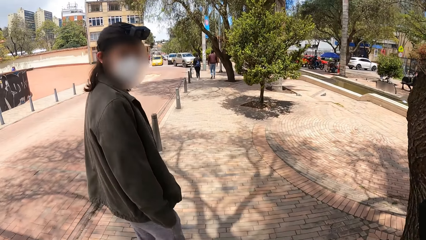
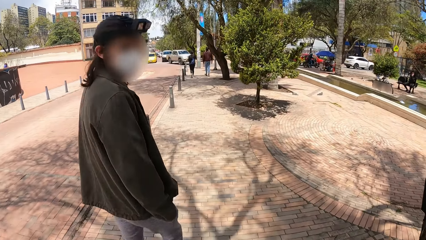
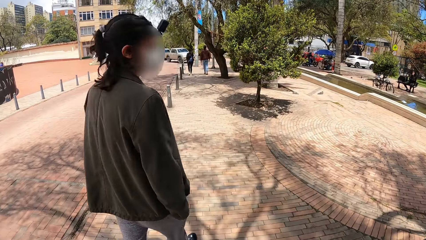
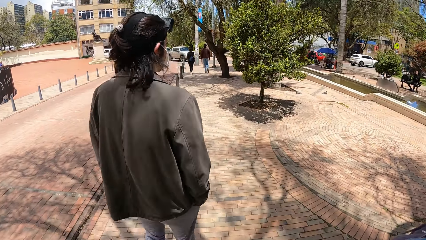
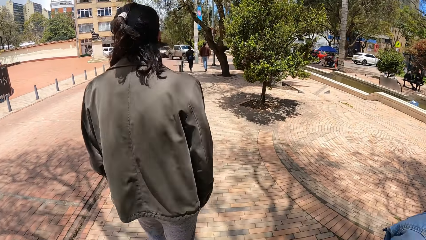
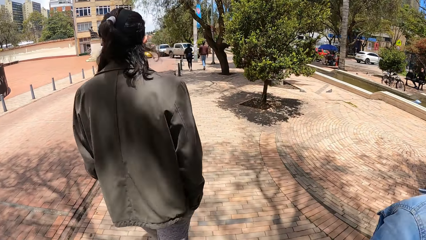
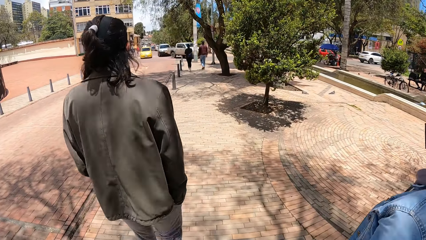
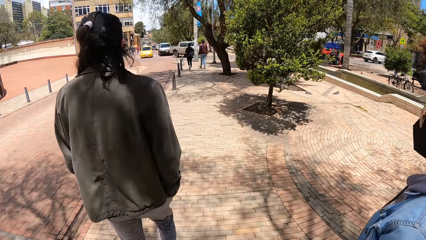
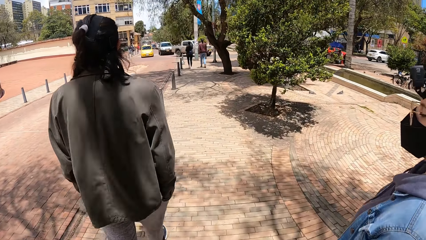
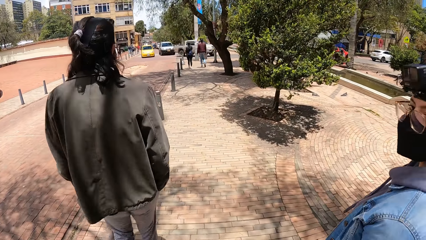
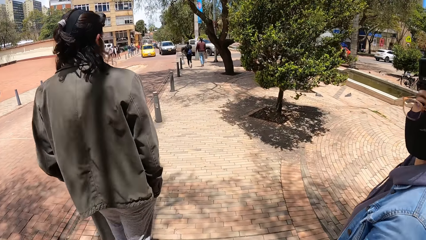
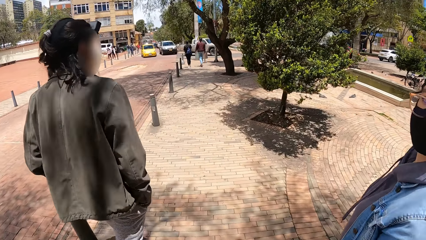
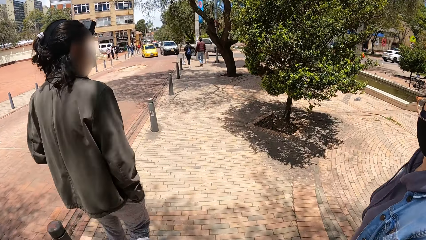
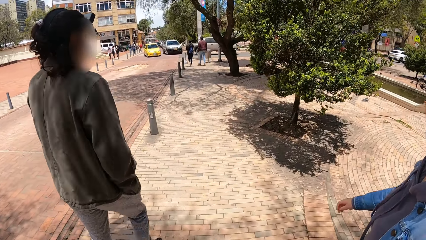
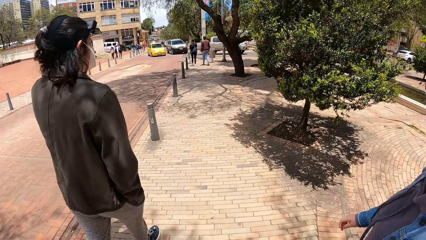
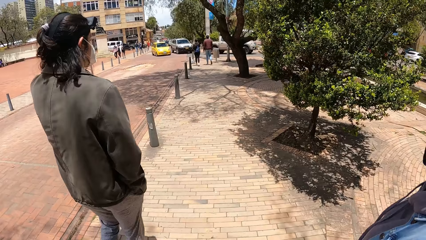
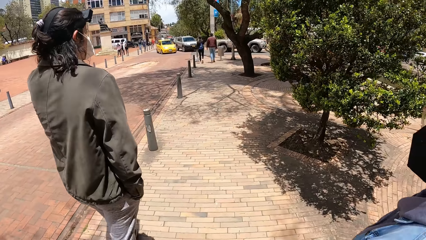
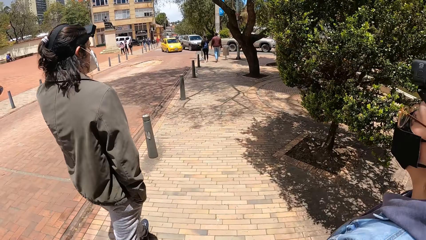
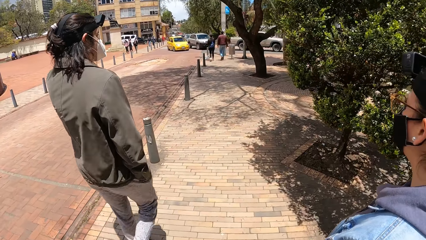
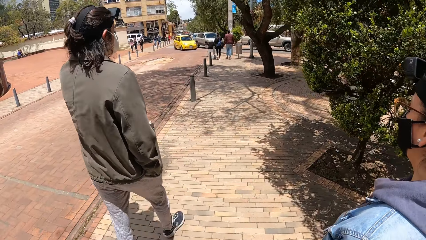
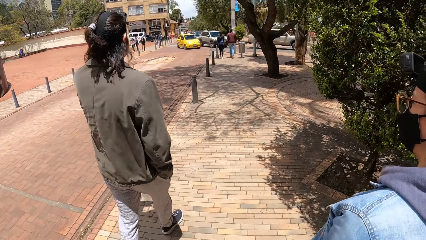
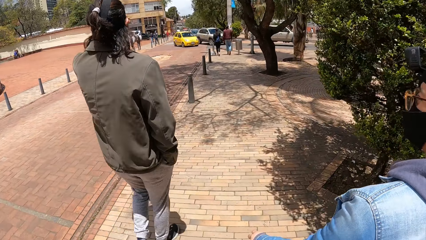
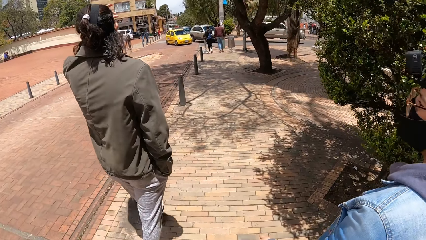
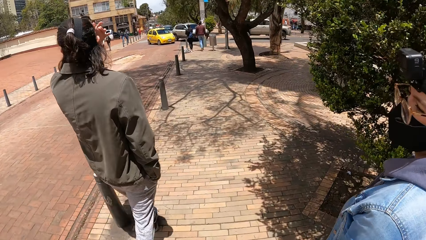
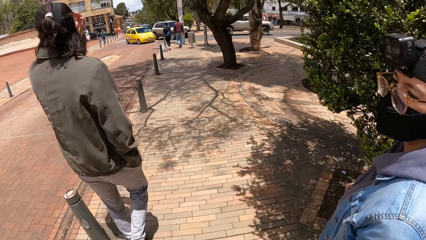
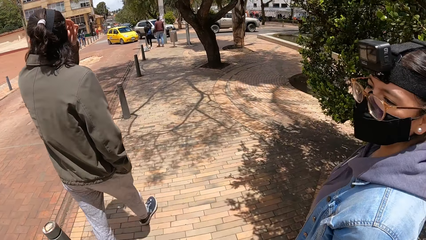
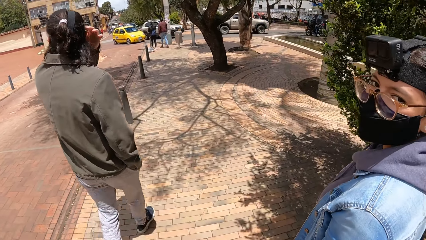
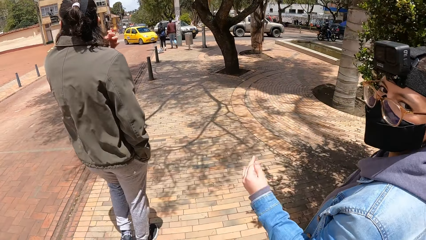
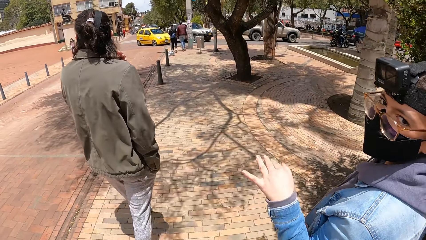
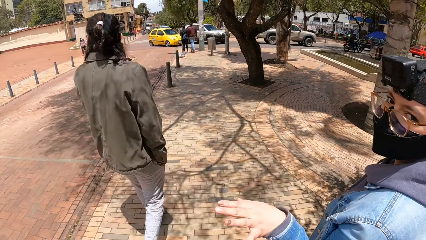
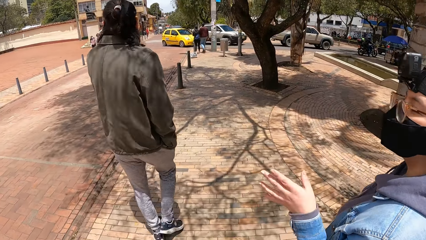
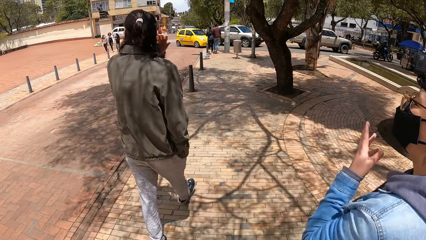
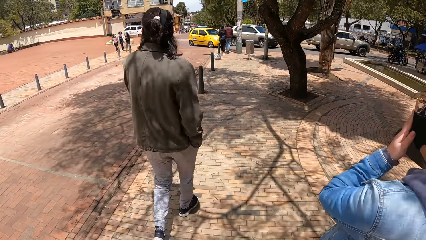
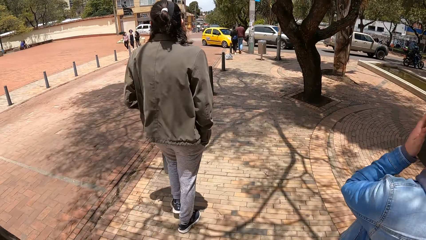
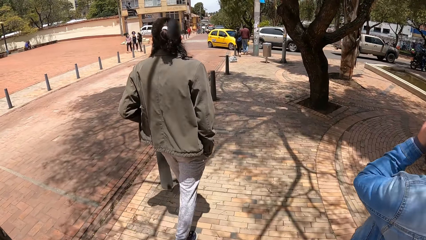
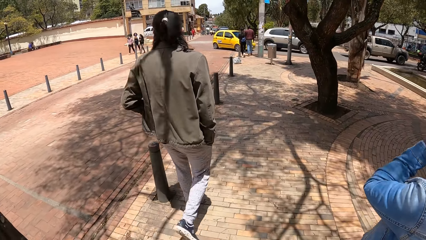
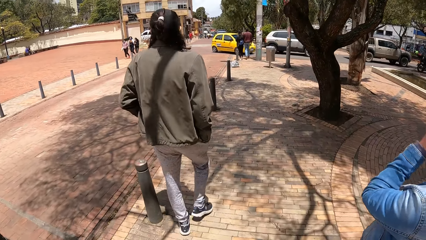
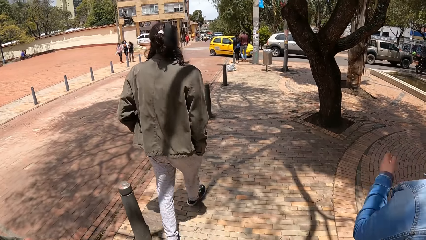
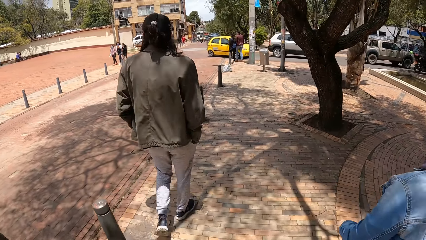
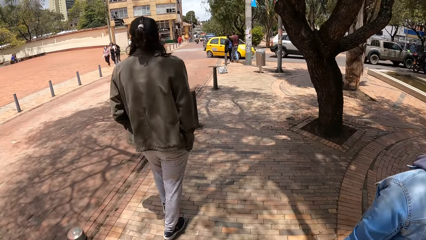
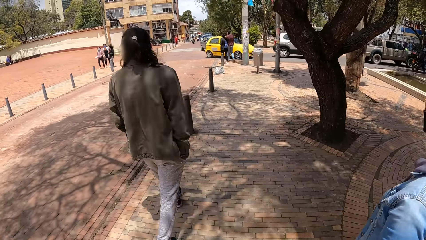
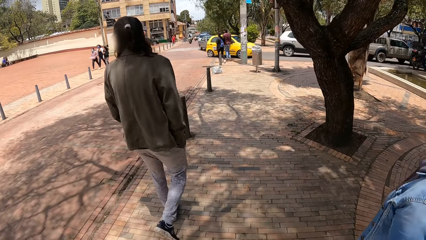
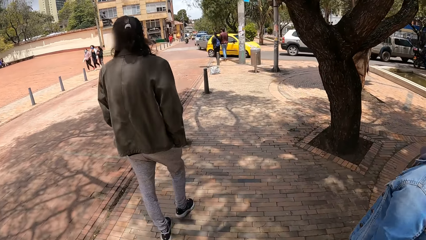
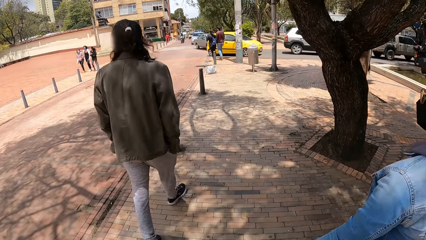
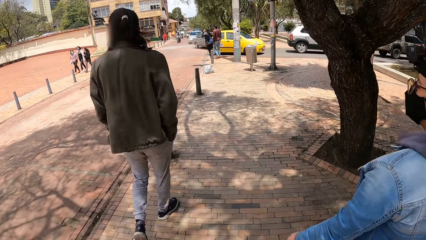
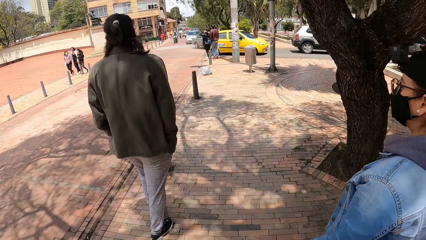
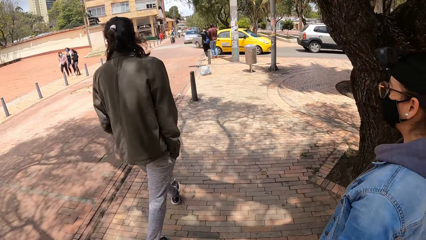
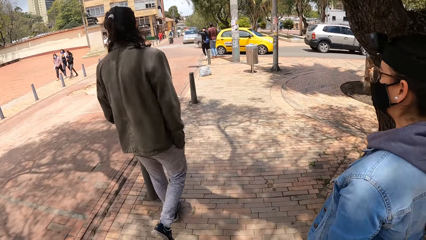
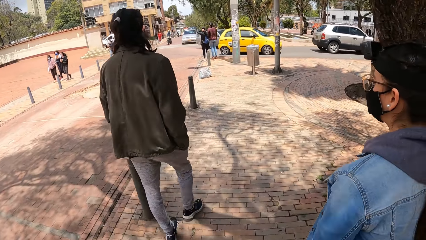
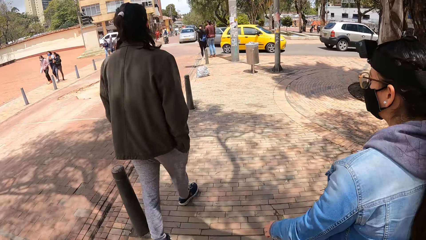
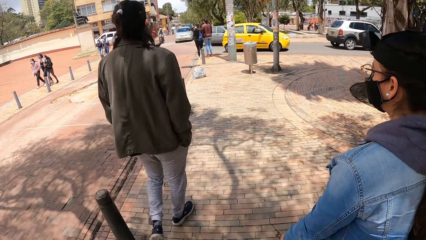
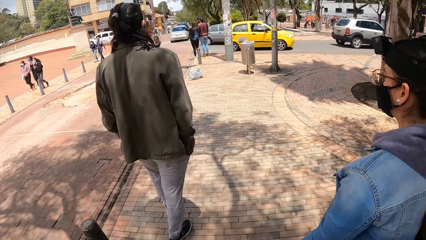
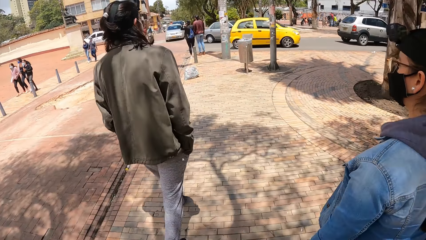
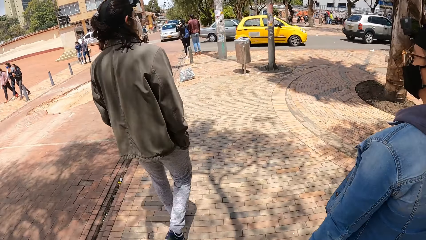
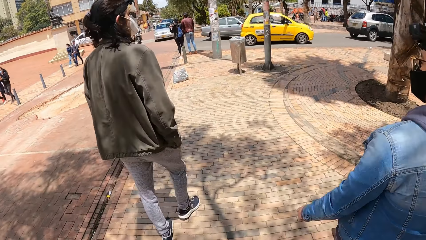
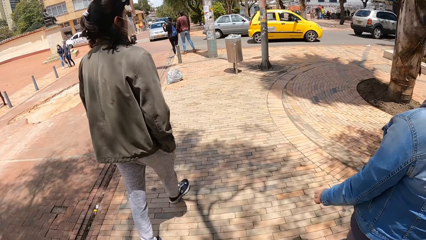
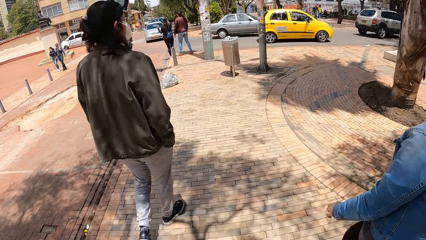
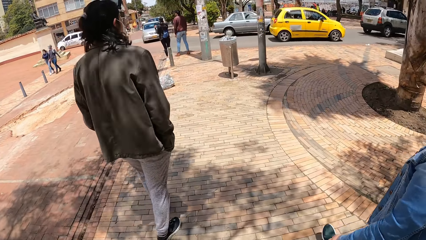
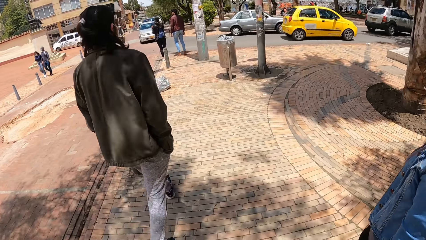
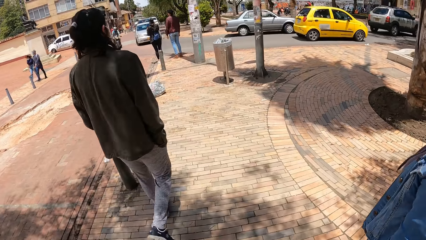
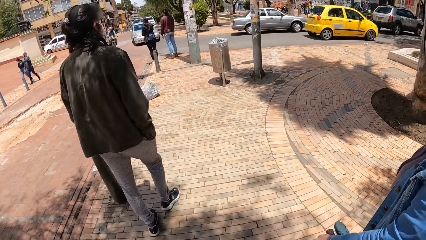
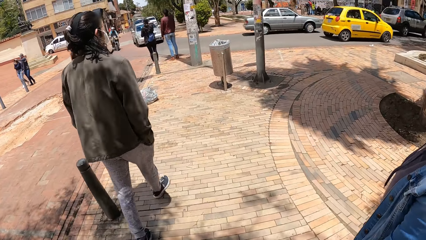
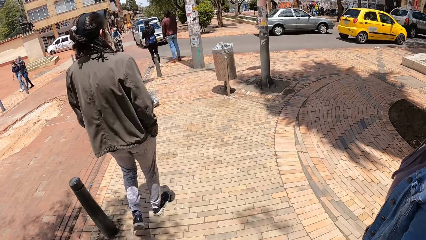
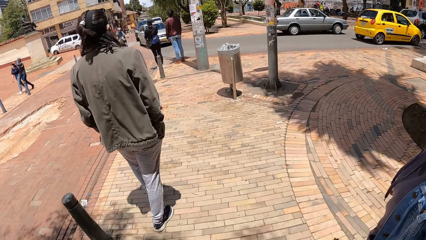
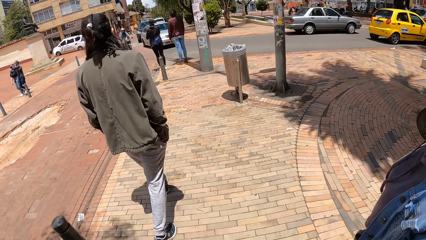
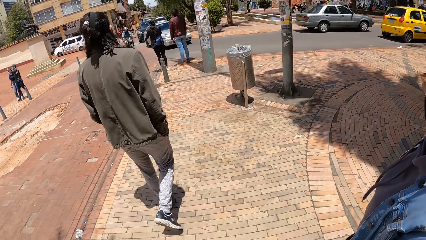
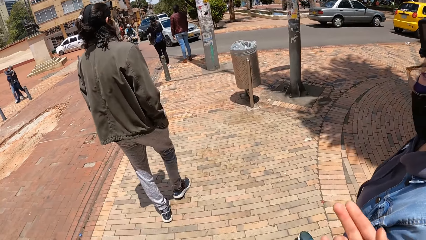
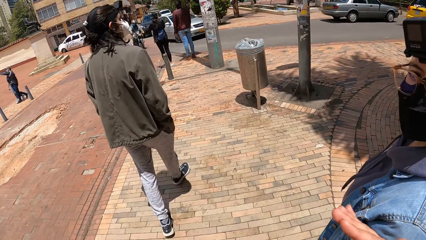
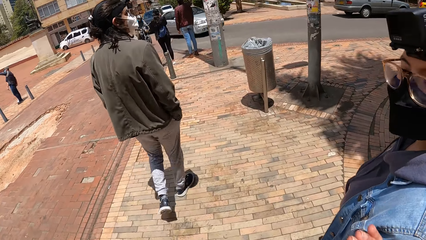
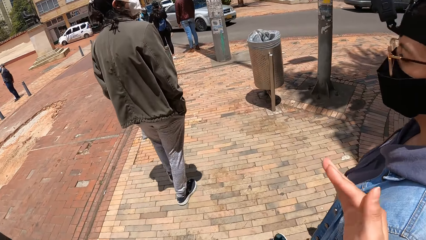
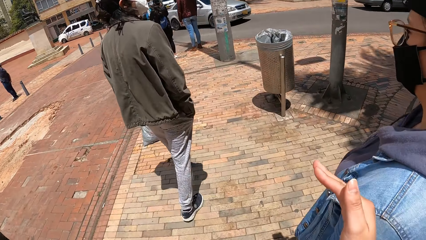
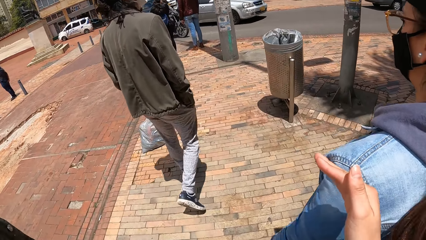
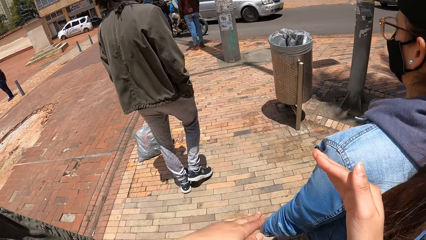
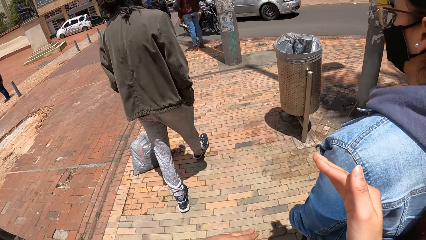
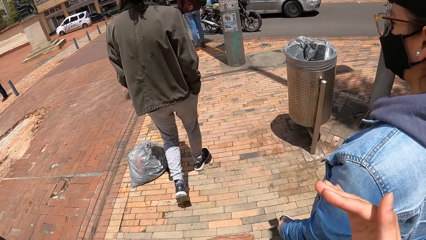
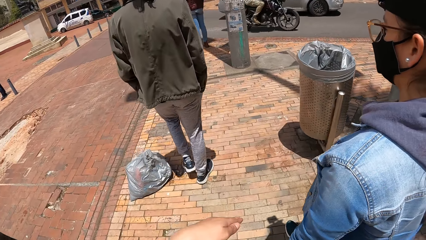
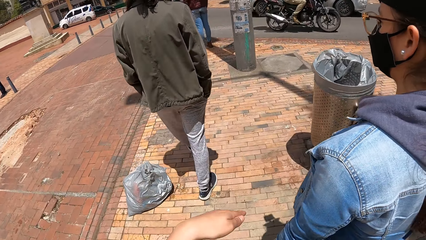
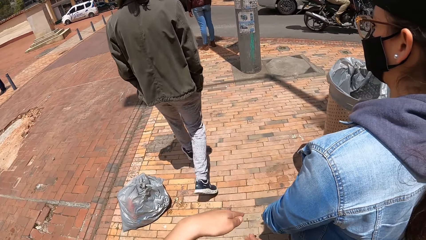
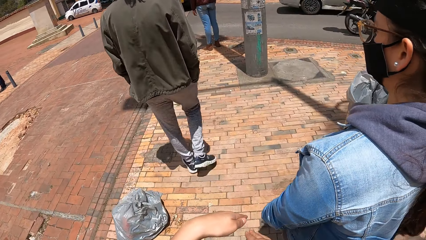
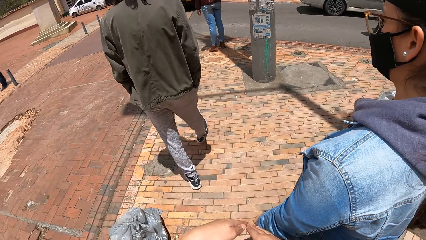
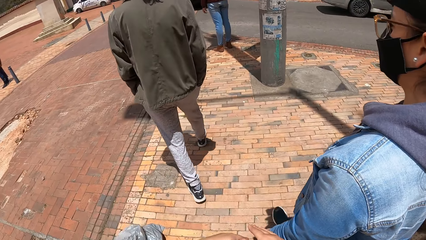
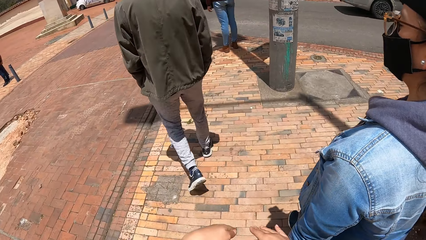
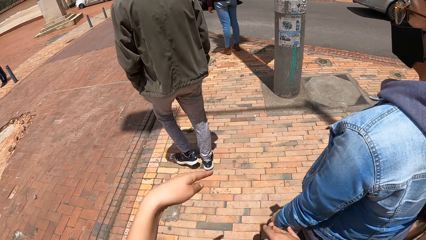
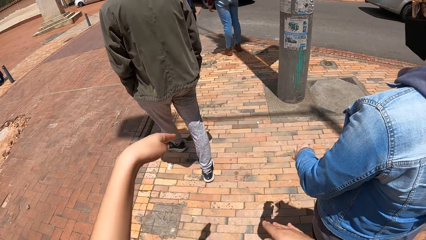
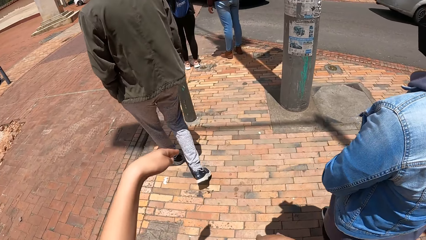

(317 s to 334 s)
The man walks around. The camera wearer walks around. The man raises his left hand and walks around. The woman sways her left hand and touches a nose mask on her face with her left hand. The man walks around. The woman walks around. The camera wearer walks around and raises their right hand. They walk around.
